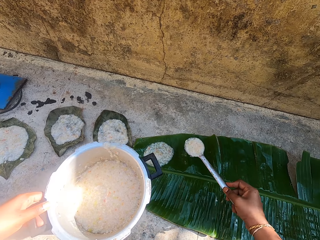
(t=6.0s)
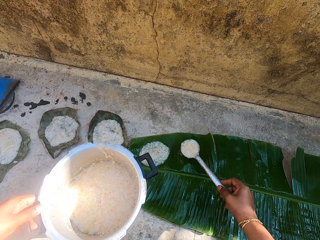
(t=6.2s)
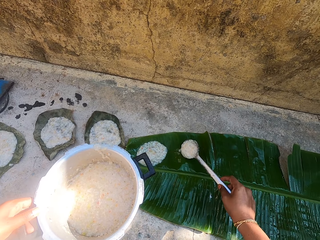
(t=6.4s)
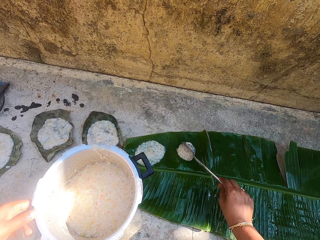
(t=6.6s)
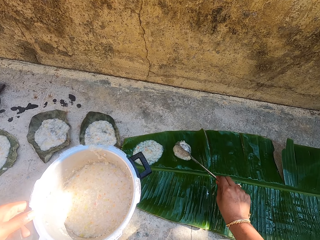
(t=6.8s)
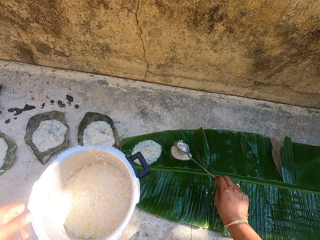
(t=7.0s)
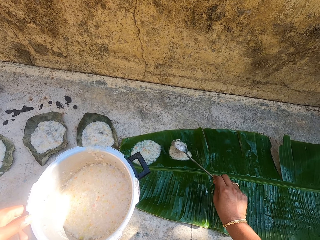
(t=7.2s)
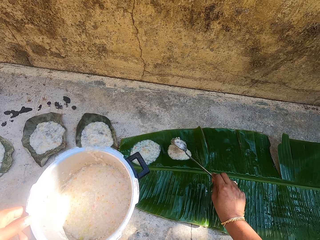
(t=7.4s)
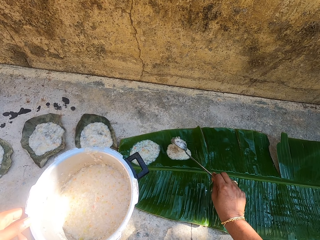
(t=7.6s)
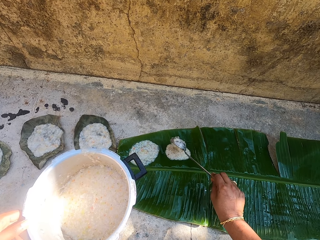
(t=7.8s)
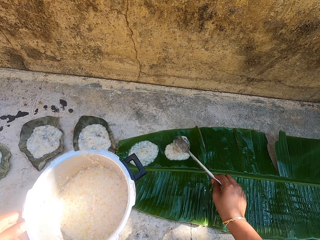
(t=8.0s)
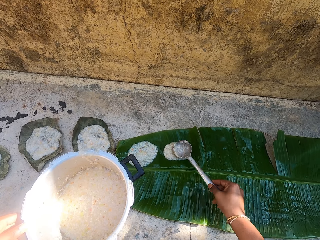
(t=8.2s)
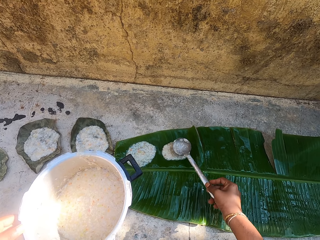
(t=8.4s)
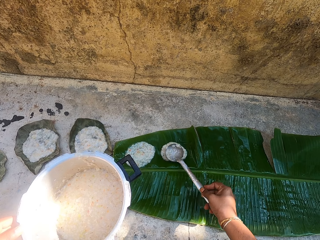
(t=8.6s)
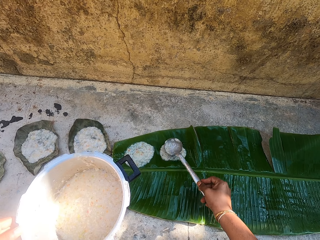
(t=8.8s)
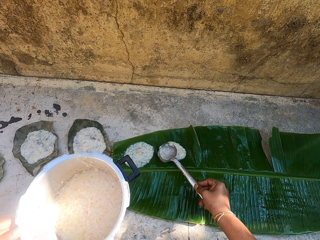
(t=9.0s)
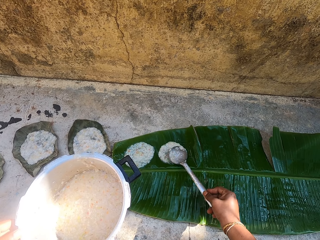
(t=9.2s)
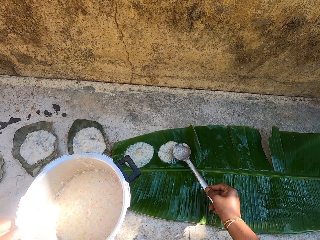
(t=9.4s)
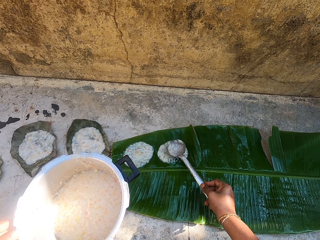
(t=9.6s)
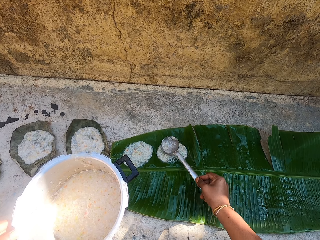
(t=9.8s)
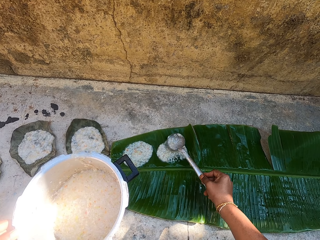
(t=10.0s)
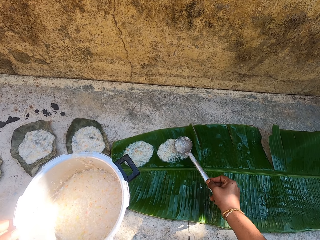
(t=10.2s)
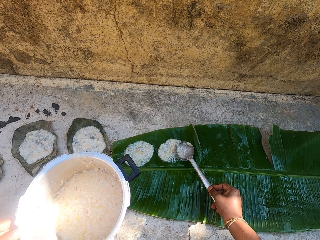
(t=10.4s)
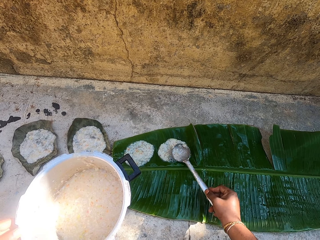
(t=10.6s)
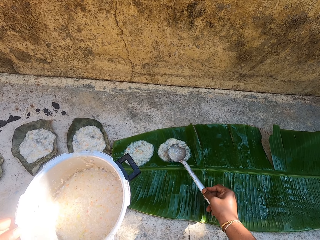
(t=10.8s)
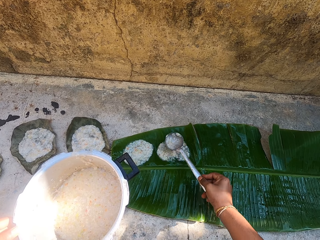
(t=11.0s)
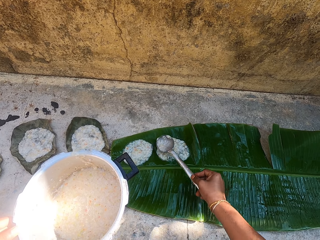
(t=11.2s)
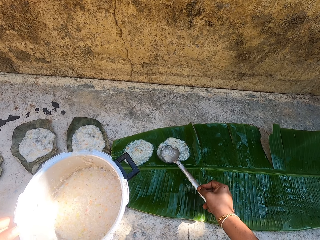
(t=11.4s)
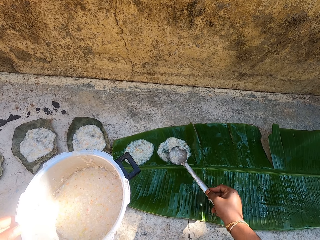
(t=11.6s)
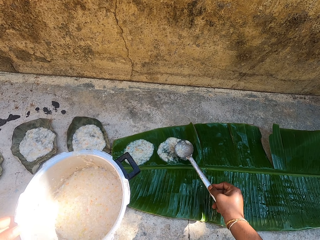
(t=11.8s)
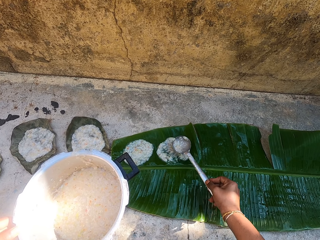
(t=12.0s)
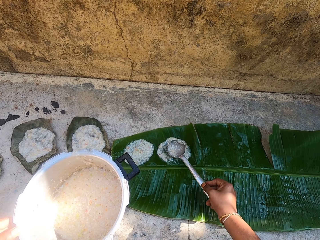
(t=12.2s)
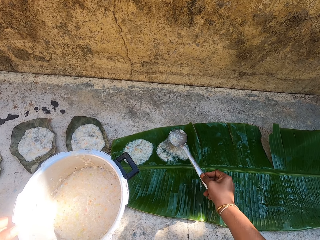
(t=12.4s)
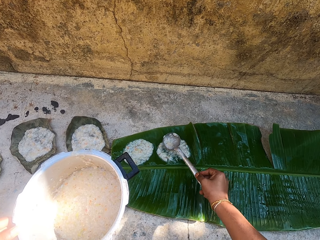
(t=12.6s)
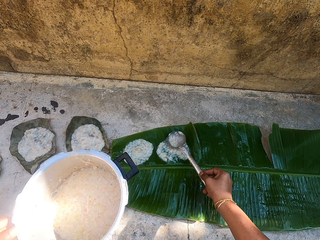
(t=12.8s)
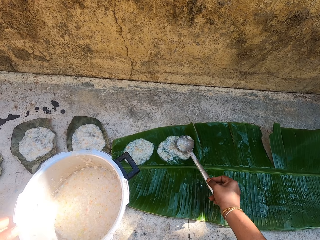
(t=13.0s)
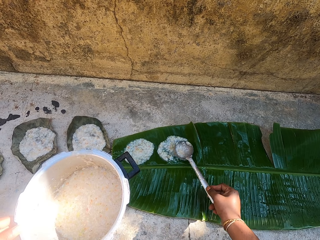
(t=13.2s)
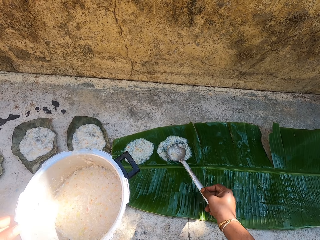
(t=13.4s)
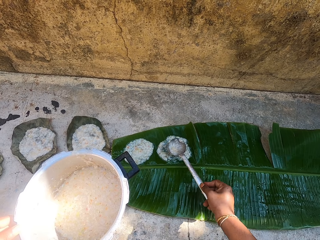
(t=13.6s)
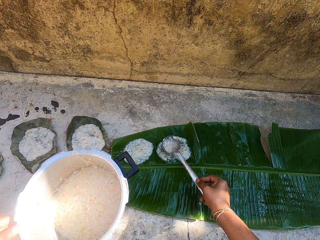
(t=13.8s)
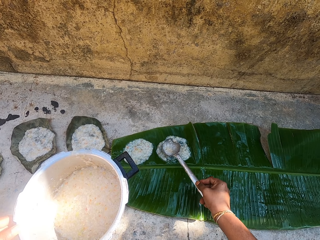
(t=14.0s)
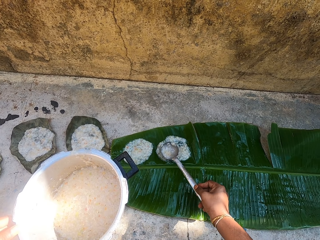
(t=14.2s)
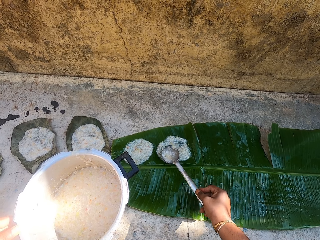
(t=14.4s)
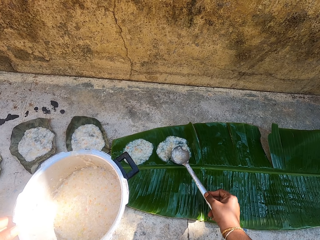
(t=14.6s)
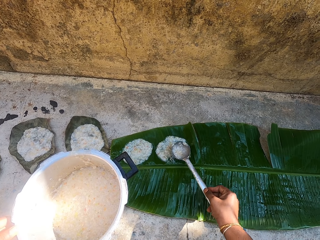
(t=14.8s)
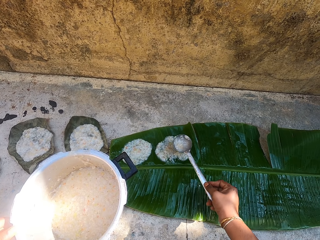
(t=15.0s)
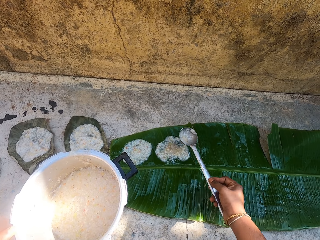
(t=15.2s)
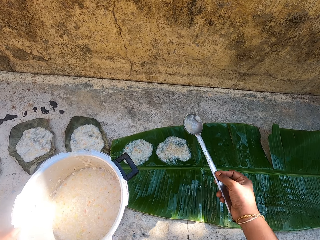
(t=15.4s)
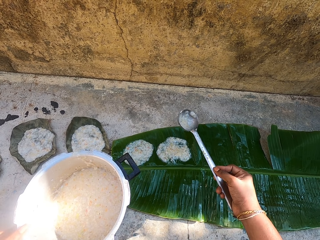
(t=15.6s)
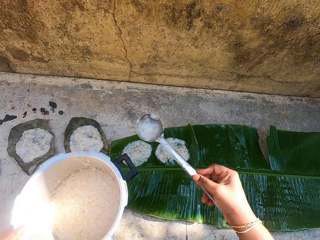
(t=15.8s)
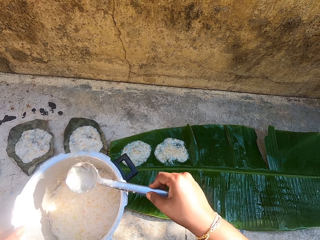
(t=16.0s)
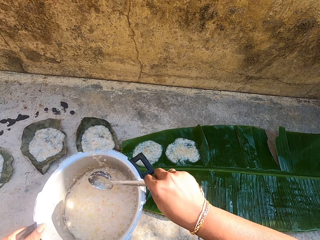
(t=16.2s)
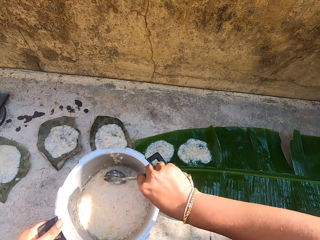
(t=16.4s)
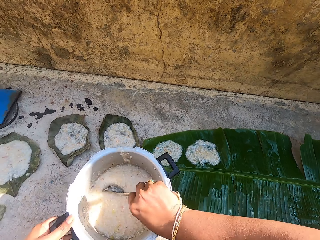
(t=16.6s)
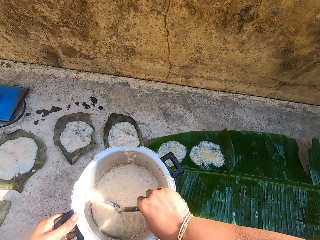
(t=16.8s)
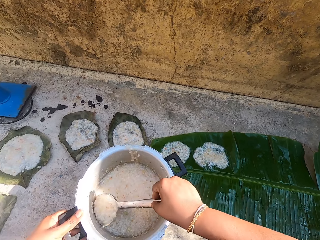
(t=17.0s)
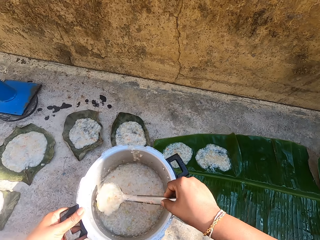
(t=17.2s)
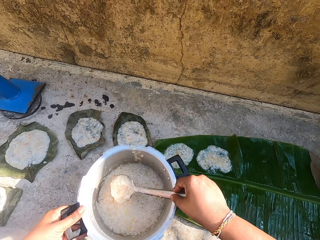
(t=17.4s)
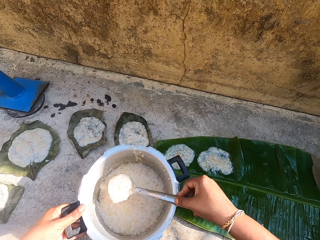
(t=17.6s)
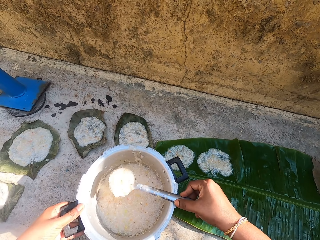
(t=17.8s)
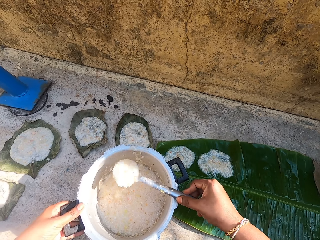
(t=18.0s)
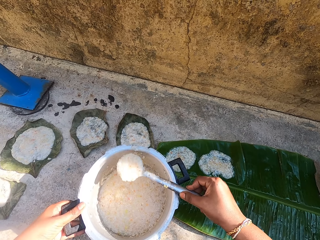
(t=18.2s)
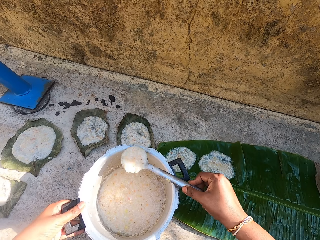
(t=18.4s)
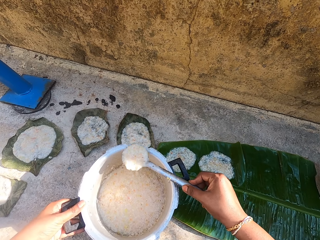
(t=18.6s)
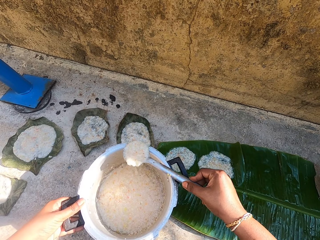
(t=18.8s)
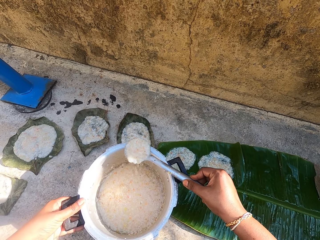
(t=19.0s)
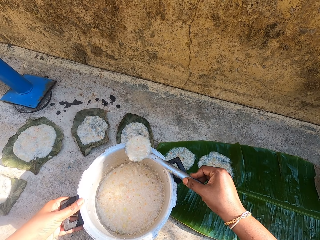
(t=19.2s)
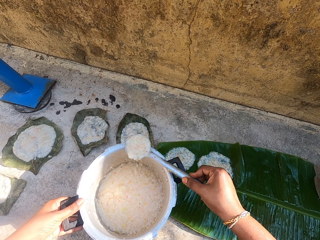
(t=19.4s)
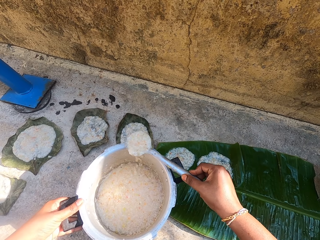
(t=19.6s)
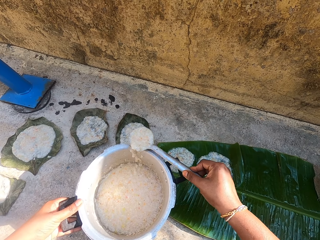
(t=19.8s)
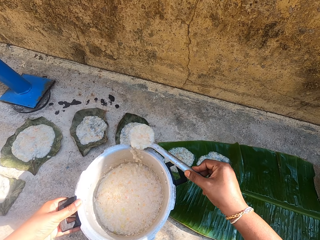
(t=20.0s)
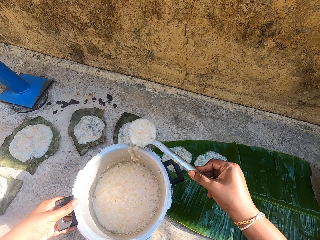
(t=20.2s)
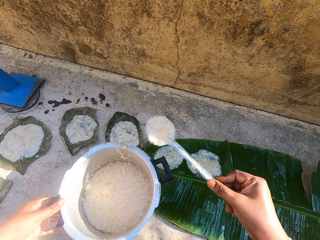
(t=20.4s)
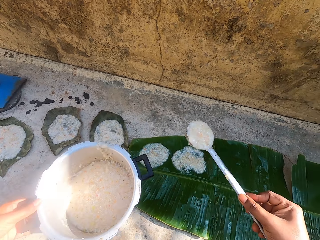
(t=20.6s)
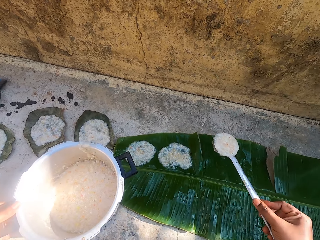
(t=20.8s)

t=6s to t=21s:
The camera wearer pours food on a leaf on the ground. They spread the food on the leaf with the stirring spoon. They scoop the food in the cooking pot with the stirring spoon. They rub the spoon on the cooking pot.

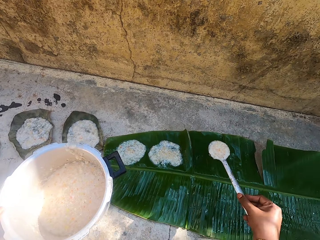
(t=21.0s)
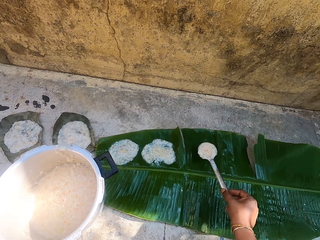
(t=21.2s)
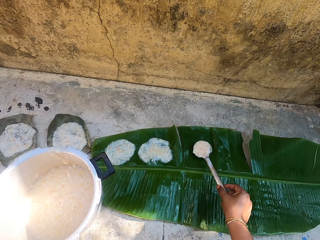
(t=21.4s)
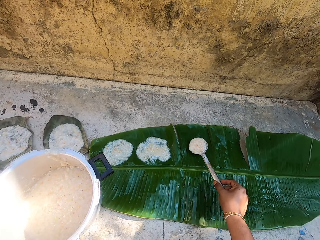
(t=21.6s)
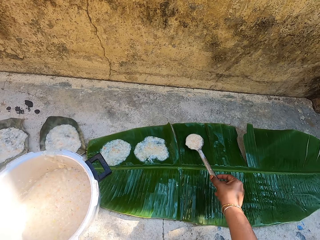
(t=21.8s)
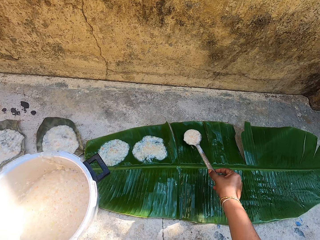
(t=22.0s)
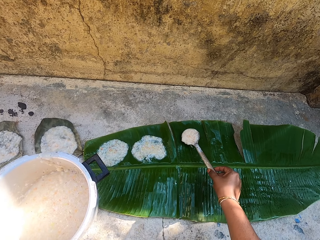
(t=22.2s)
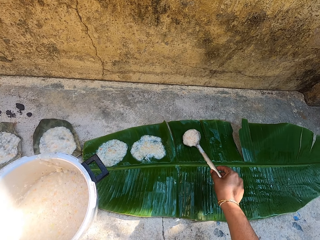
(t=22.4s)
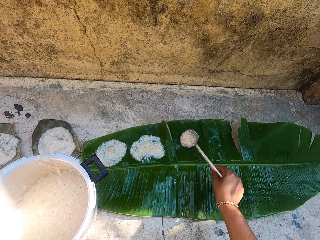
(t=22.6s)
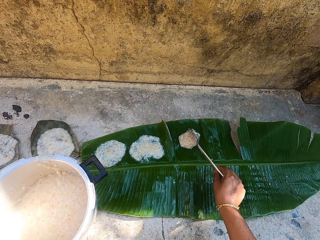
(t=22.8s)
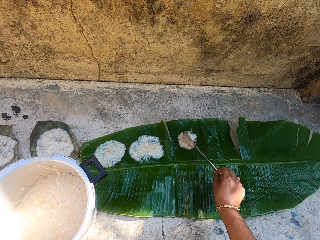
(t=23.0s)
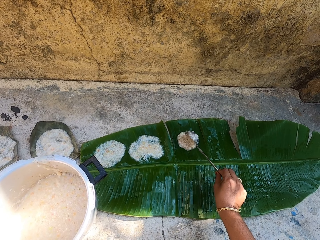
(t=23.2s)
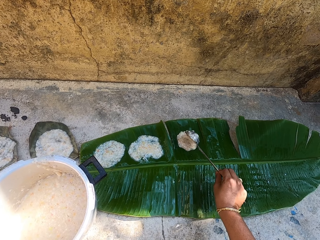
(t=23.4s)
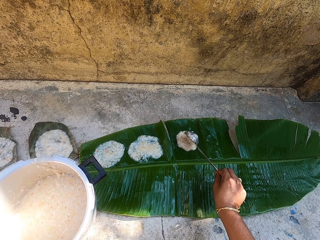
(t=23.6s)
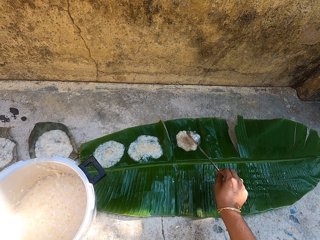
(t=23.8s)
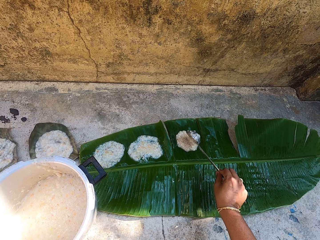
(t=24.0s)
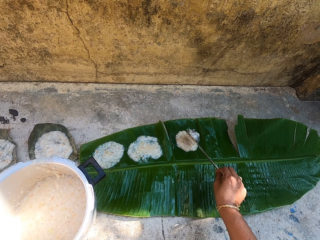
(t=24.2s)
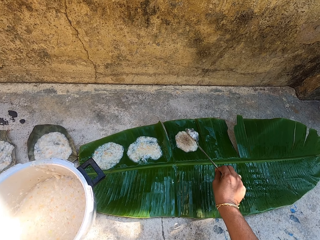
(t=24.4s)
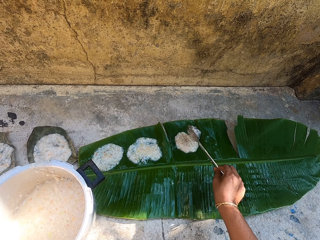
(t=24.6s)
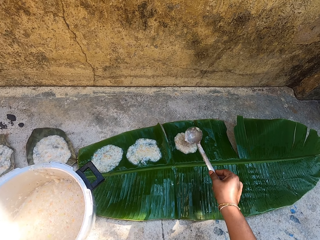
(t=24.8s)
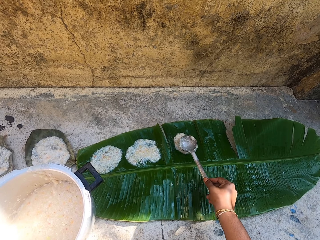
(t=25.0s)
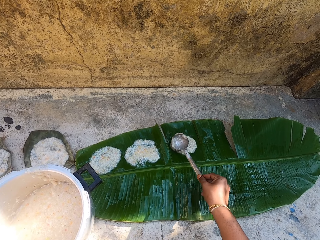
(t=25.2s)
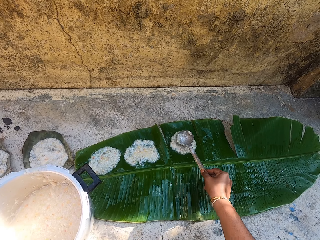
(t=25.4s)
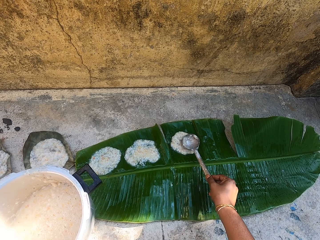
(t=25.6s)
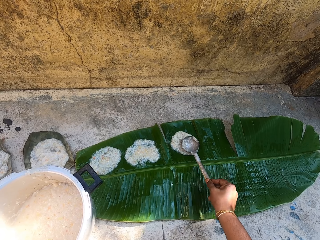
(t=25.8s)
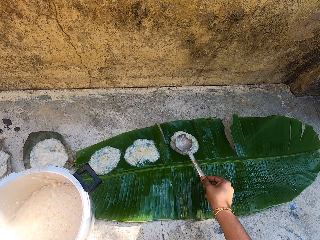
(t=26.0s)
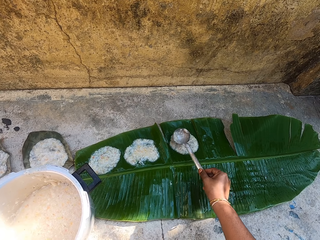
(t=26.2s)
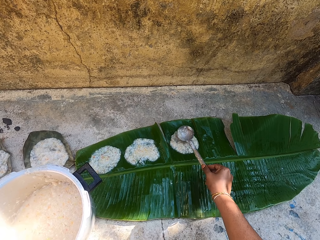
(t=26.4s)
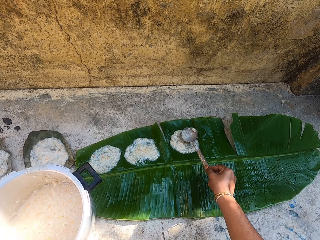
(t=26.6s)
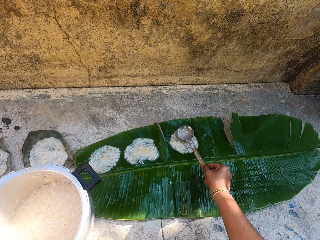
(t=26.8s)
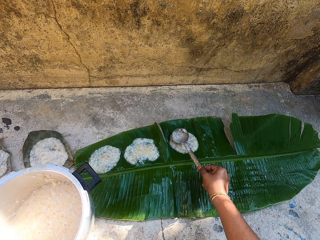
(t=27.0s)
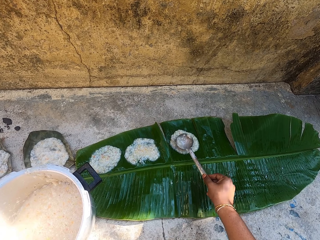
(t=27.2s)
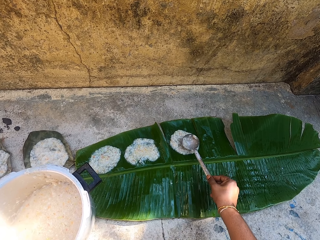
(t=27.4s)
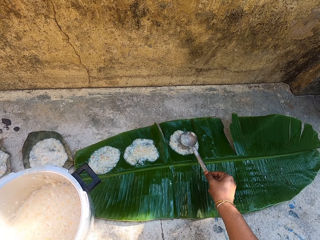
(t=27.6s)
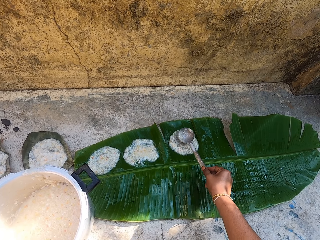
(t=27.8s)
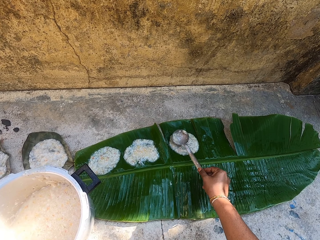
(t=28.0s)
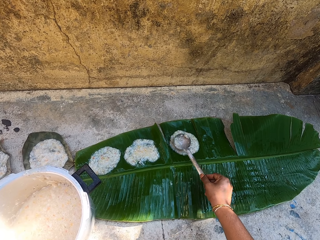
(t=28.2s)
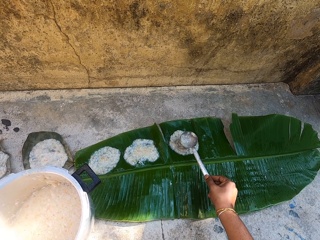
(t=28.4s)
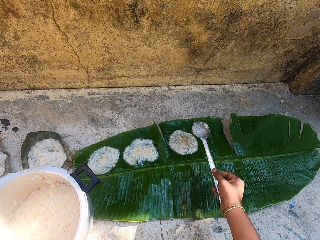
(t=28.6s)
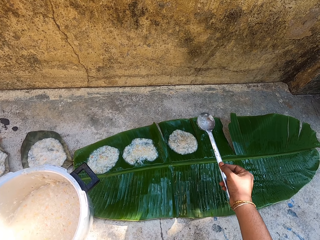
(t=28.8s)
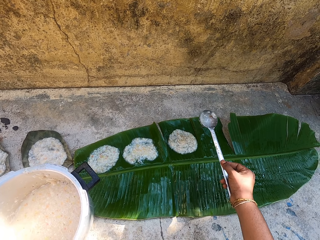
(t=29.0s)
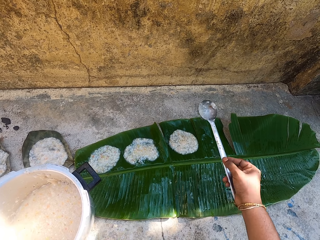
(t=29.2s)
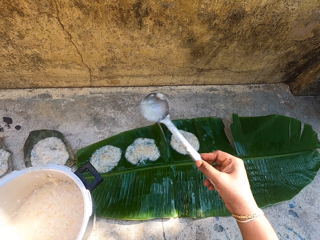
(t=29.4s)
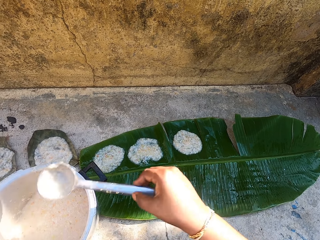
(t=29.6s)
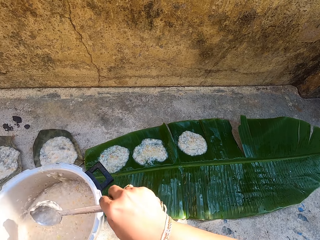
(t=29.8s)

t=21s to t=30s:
The camera wearer pours food on a leaf on the ground. They spread the food on the leaf with the stirring spoon.
